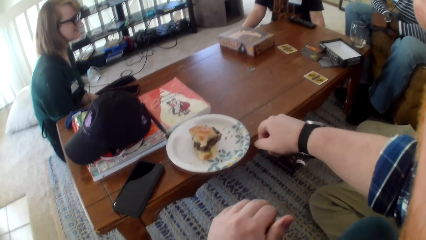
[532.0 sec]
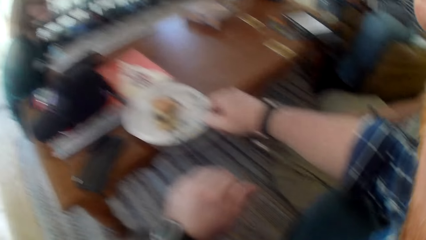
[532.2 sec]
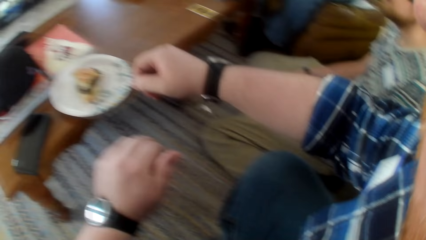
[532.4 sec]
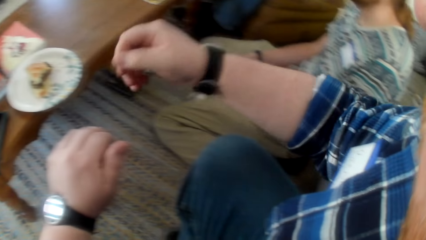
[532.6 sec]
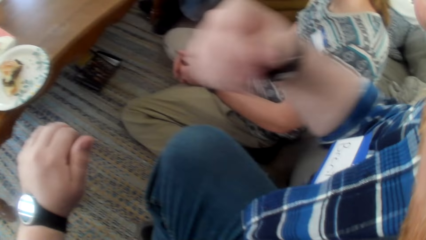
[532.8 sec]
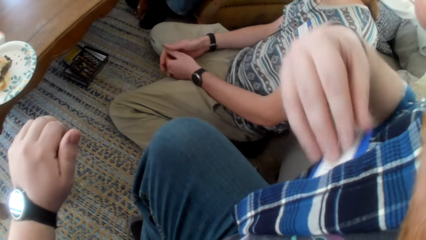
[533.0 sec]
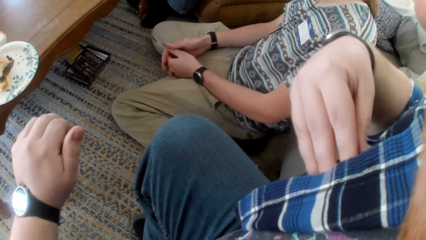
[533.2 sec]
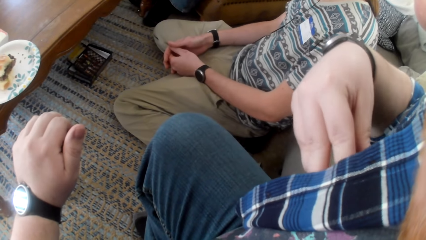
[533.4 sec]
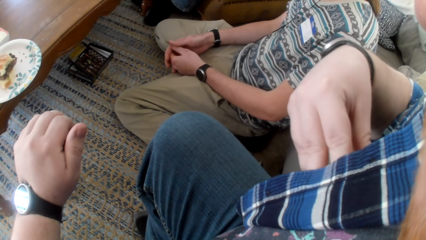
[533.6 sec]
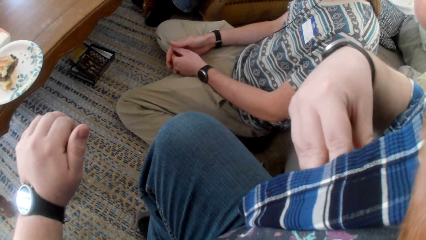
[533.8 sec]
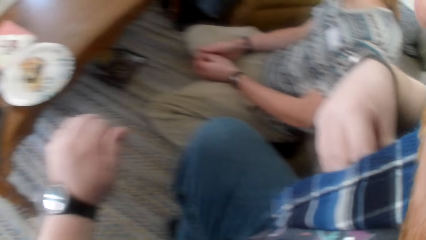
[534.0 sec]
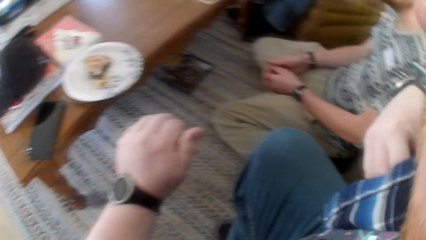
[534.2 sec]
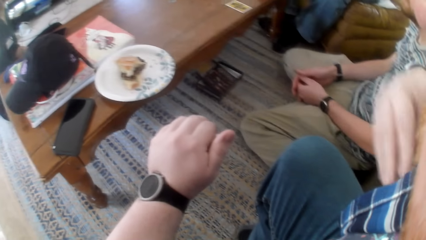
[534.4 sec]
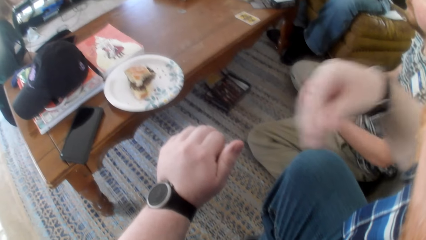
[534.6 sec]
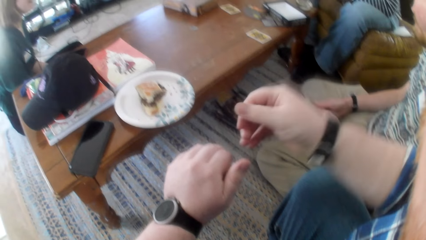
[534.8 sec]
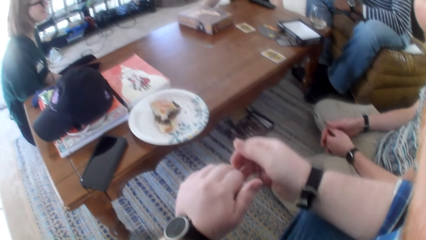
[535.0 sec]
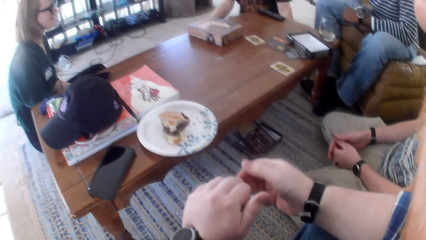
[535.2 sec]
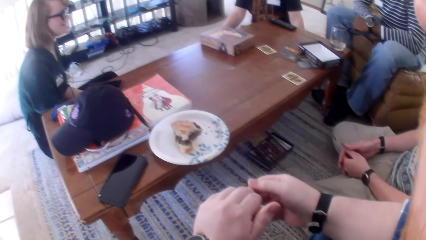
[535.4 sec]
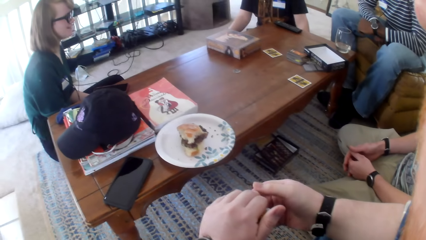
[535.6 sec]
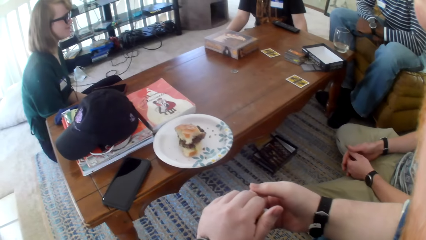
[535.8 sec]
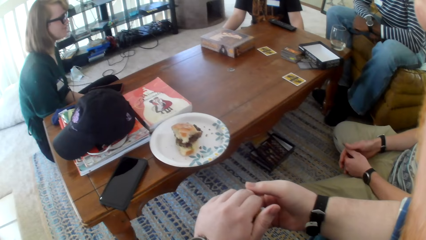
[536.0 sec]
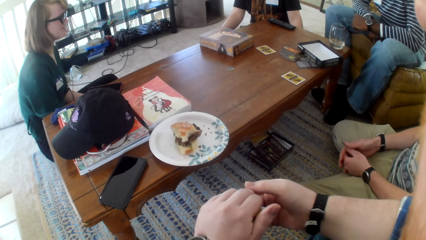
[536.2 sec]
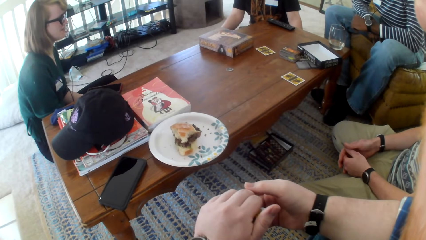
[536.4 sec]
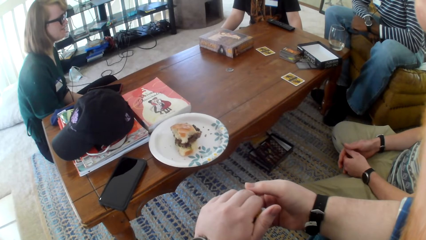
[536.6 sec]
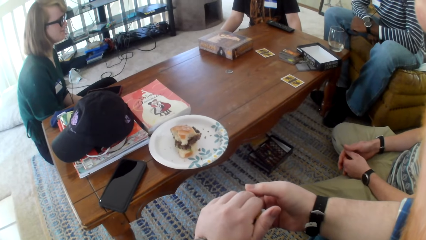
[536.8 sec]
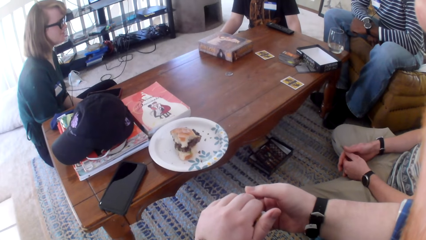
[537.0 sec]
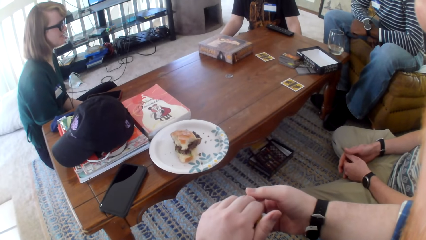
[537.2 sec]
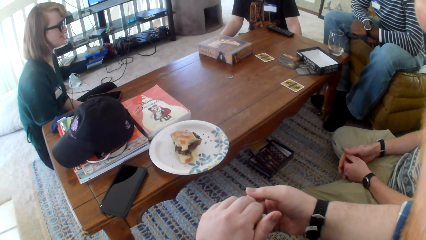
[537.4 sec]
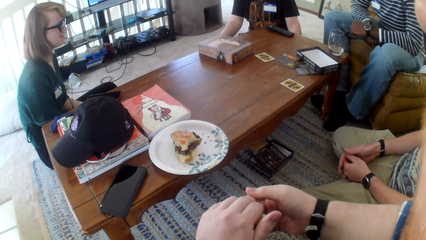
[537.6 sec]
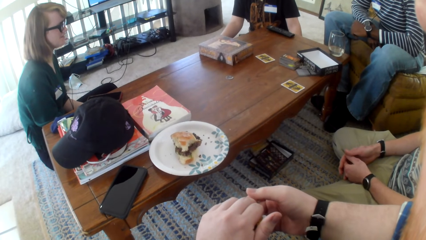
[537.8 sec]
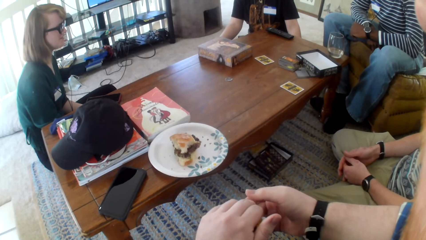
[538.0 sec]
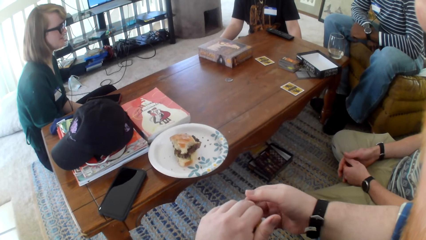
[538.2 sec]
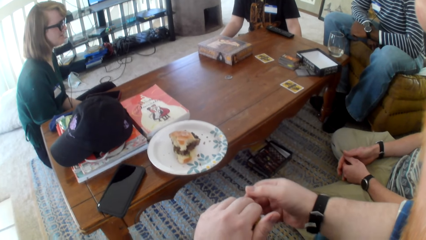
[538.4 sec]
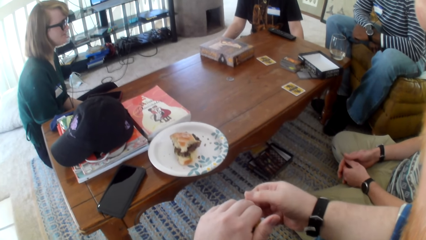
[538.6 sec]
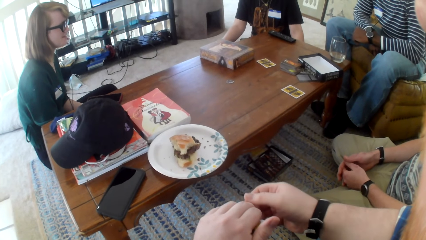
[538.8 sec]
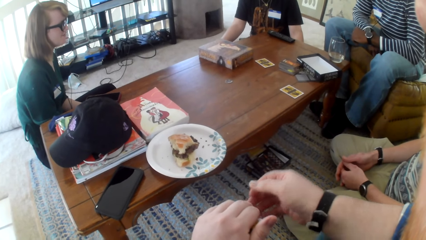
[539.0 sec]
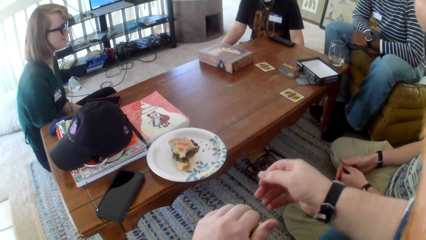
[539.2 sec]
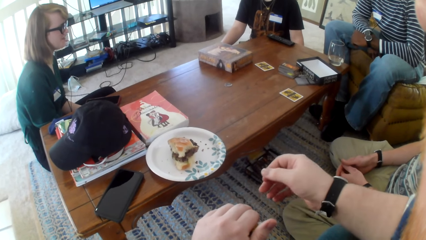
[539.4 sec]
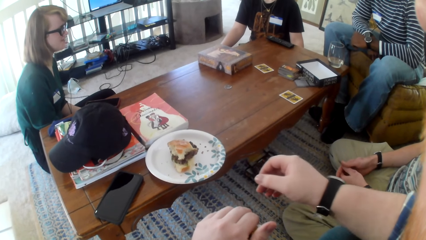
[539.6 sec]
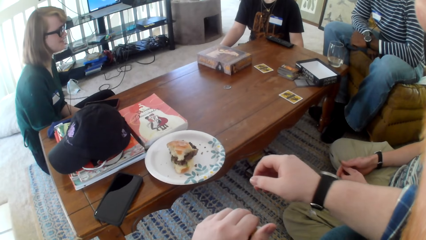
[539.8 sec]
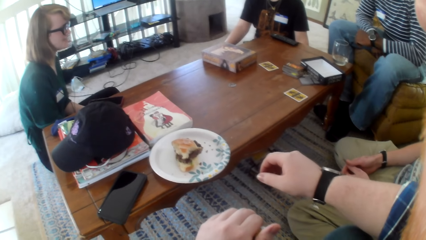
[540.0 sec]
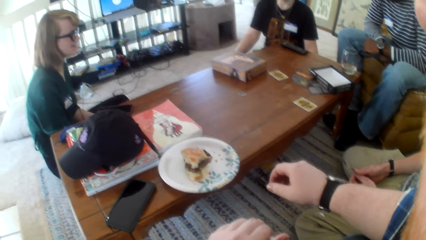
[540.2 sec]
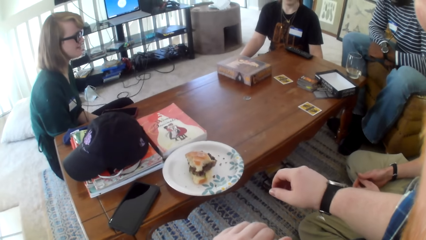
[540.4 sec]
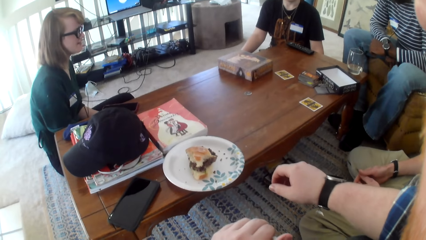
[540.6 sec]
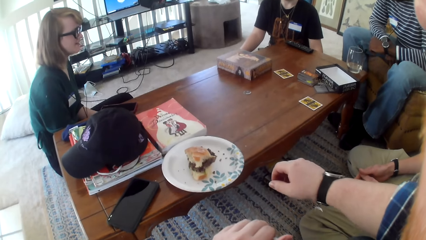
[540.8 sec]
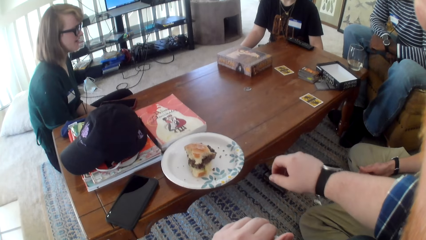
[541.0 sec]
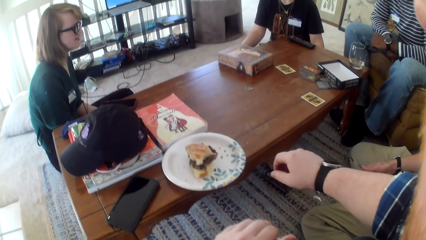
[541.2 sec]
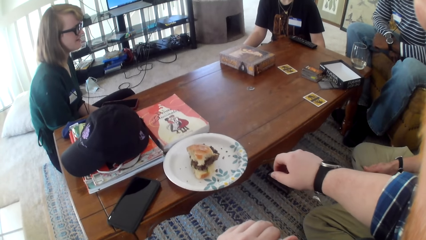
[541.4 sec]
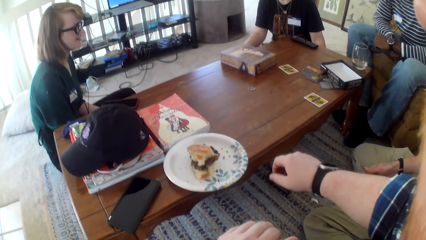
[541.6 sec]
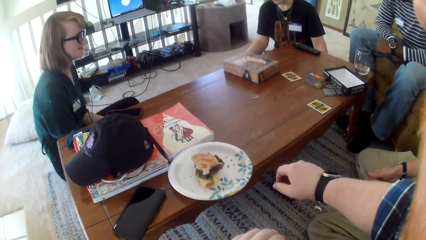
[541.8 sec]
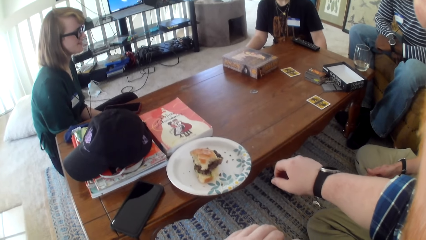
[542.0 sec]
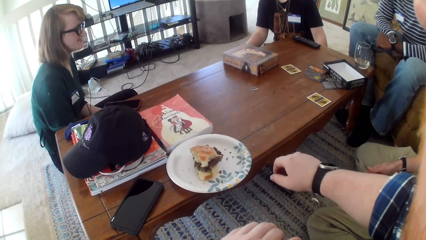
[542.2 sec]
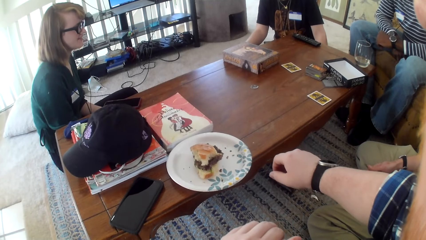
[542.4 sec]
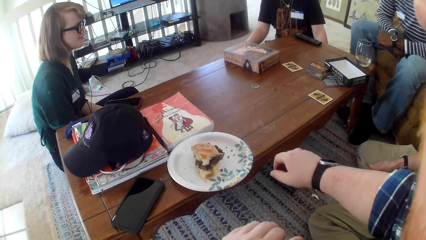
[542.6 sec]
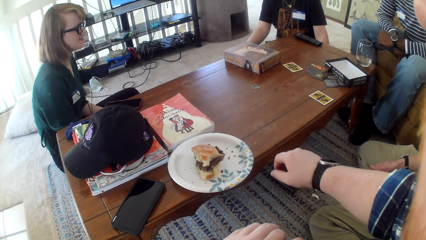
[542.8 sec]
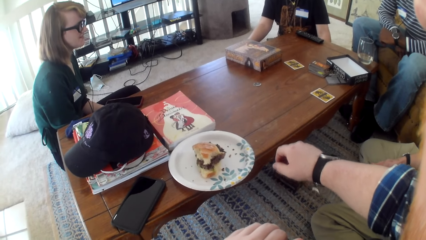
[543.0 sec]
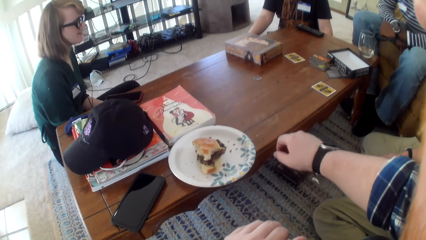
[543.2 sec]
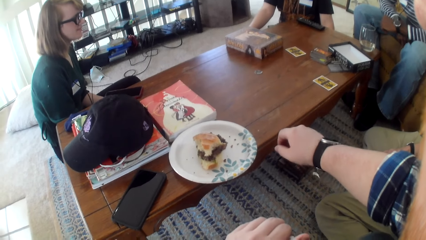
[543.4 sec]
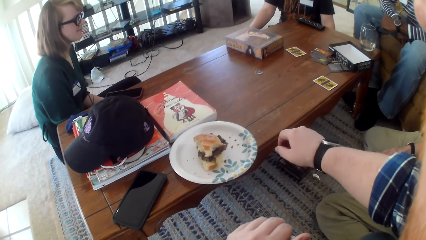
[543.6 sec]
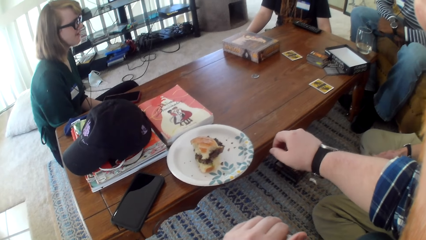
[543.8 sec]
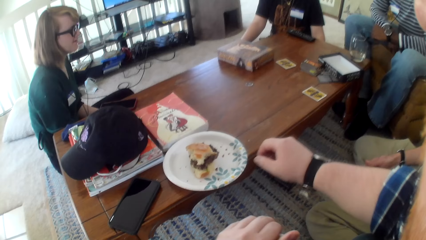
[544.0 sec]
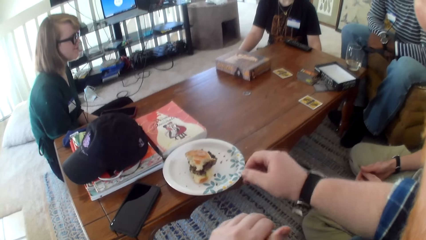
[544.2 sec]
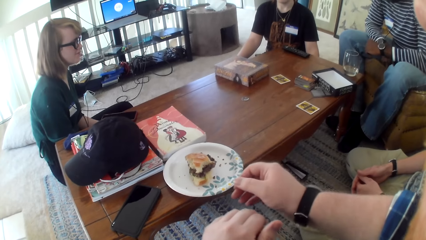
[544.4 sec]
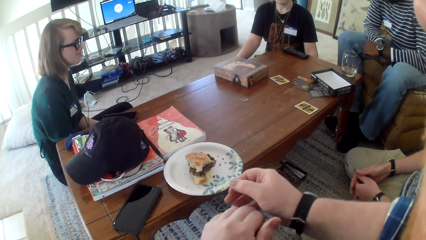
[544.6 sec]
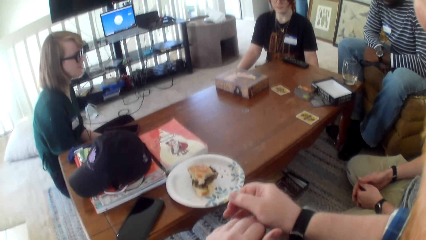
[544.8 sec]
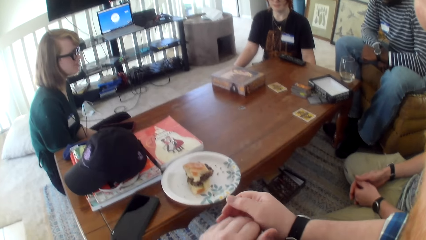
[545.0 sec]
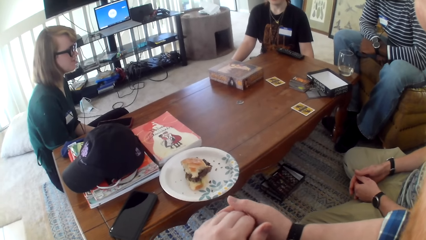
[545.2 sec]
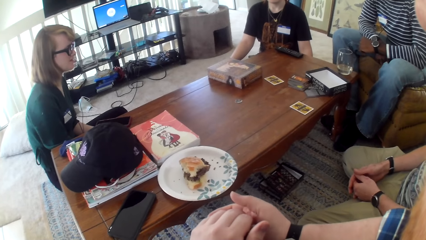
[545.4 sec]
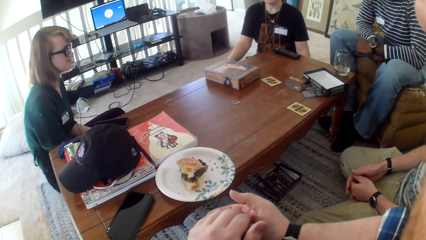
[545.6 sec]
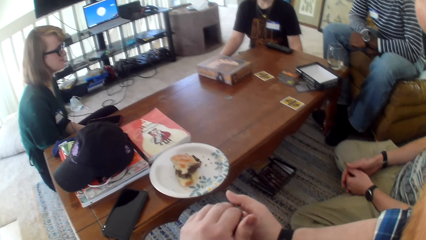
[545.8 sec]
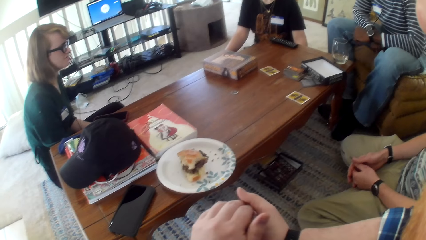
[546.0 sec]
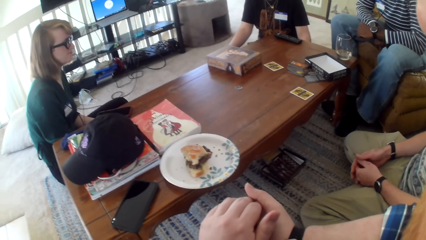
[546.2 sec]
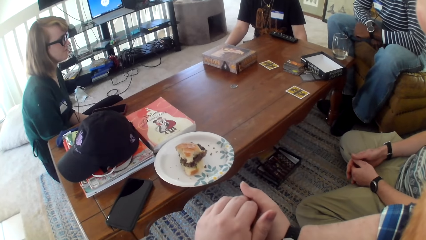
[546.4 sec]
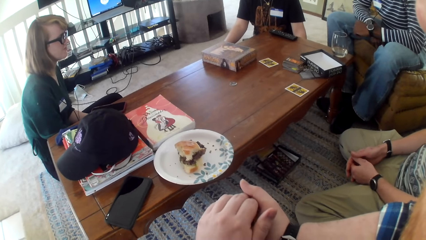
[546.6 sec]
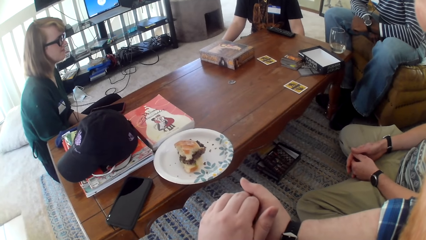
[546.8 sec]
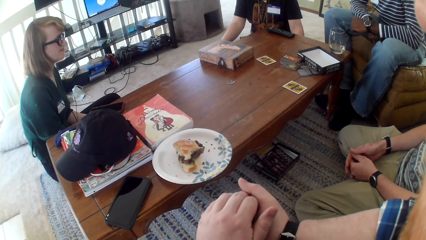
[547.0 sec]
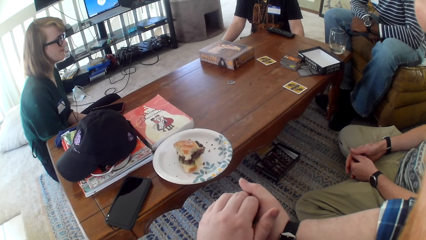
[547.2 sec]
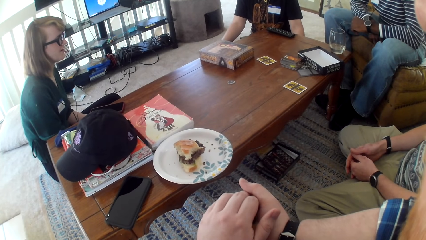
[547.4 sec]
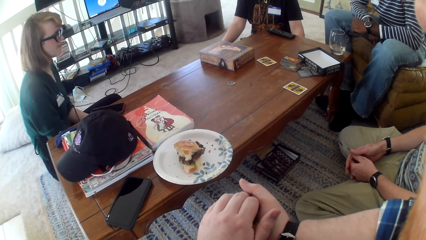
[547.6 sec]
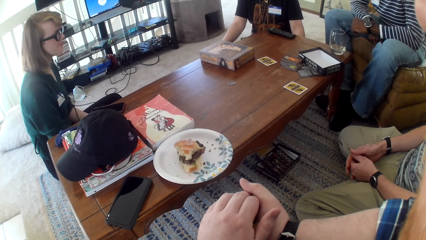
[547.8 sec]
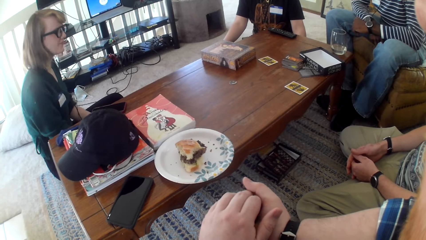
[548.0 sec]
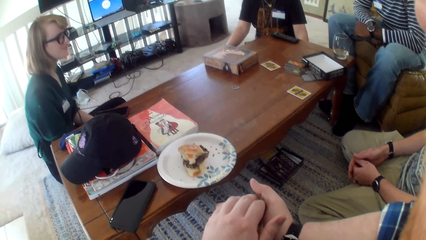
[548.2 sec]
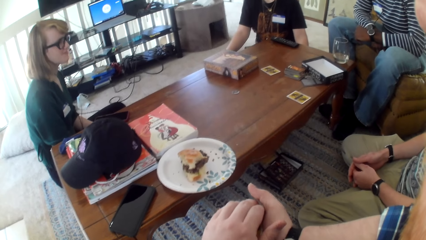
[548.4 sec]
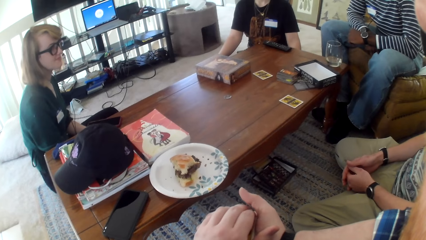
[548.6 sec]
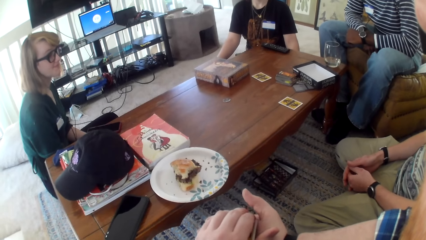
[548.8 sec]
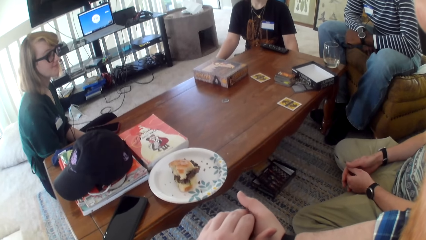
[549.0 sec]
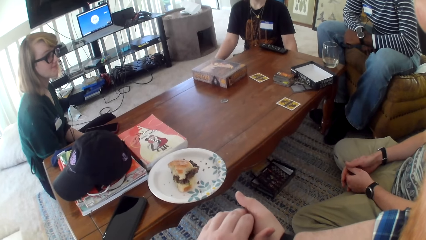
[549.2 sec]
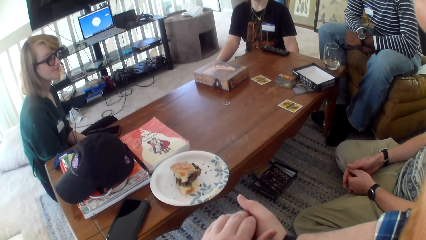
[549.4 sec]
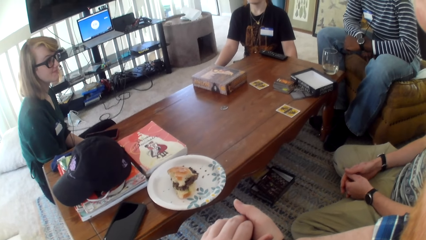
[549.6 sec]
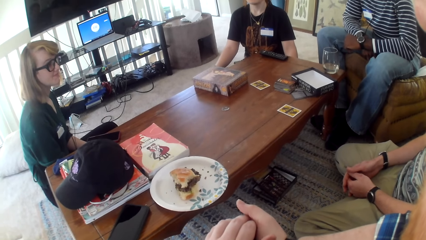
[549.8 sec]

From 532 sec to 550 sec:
The camera wearer moves a hand. A woman talks. The camera wearer moves the hand. The woman talks. The camera wearer moves the hand. The woman talks.
